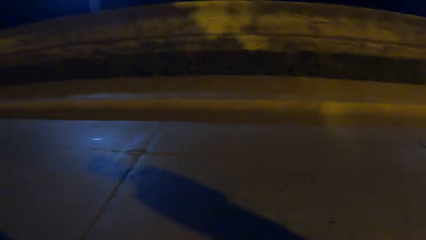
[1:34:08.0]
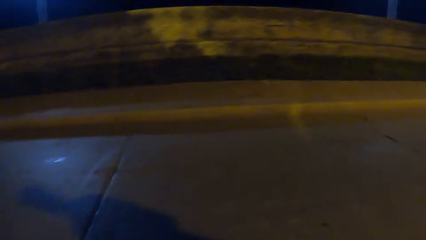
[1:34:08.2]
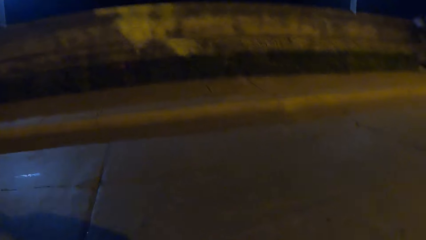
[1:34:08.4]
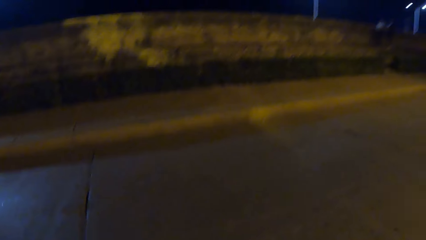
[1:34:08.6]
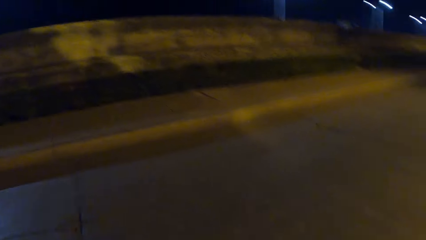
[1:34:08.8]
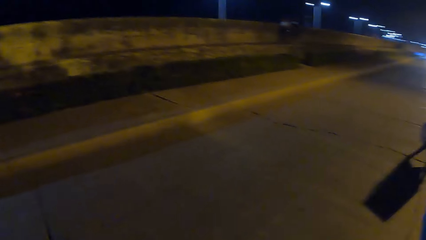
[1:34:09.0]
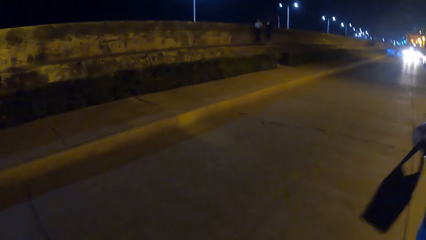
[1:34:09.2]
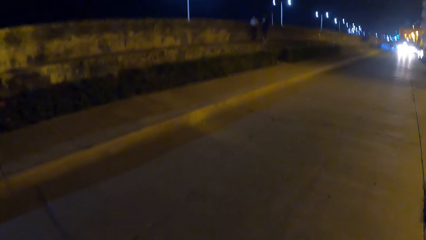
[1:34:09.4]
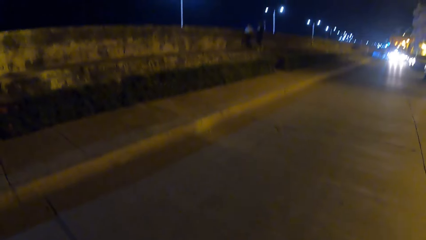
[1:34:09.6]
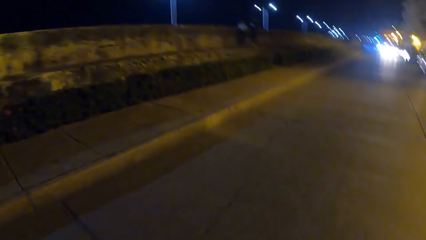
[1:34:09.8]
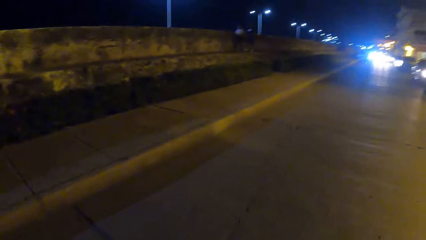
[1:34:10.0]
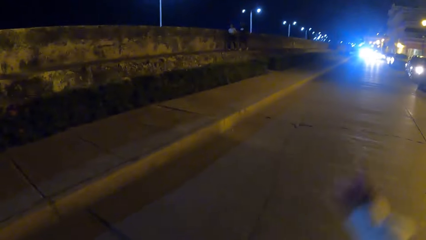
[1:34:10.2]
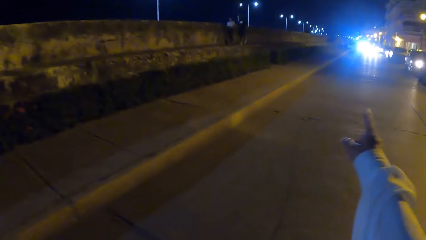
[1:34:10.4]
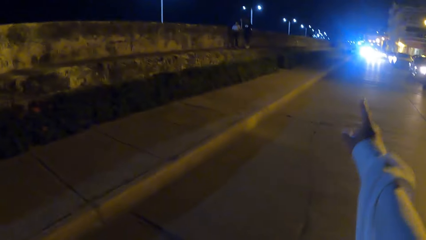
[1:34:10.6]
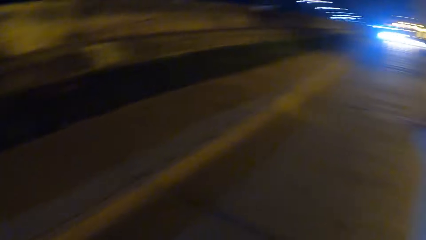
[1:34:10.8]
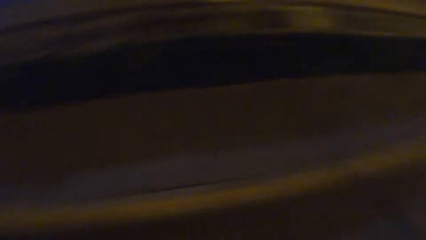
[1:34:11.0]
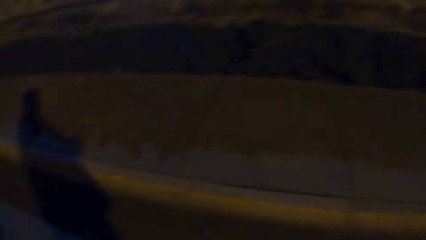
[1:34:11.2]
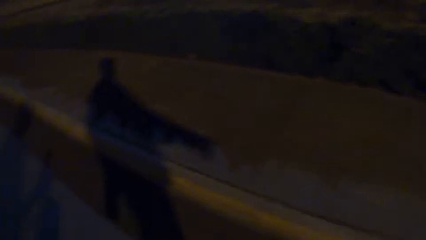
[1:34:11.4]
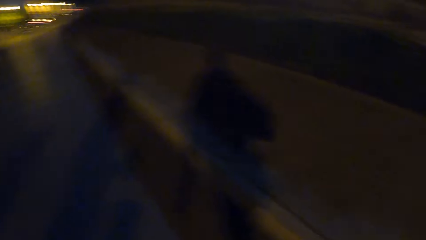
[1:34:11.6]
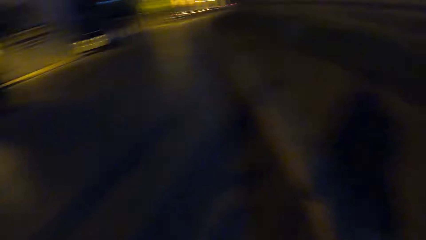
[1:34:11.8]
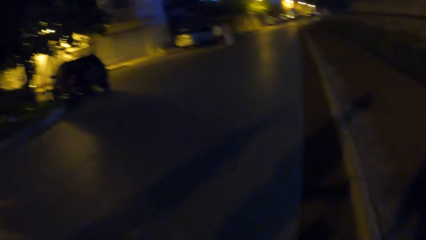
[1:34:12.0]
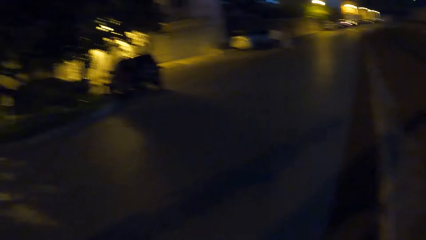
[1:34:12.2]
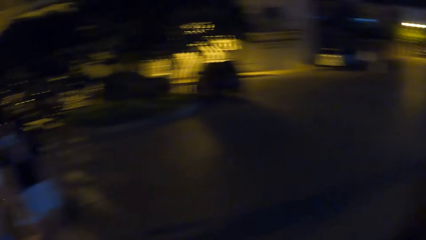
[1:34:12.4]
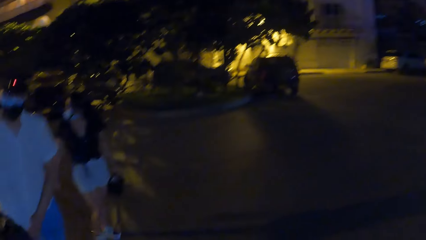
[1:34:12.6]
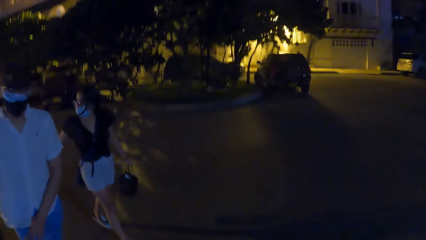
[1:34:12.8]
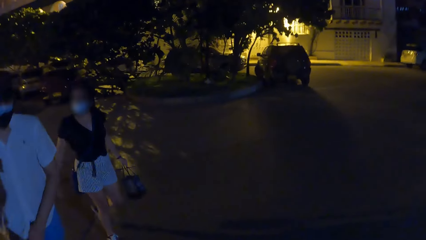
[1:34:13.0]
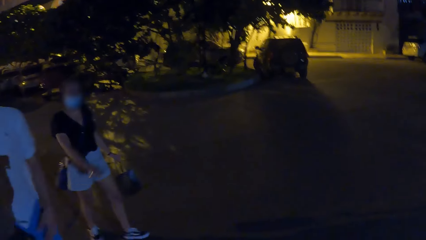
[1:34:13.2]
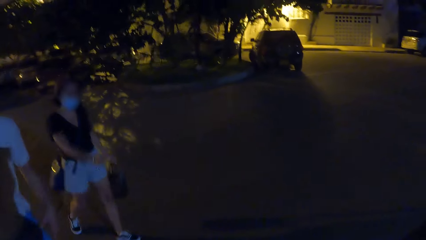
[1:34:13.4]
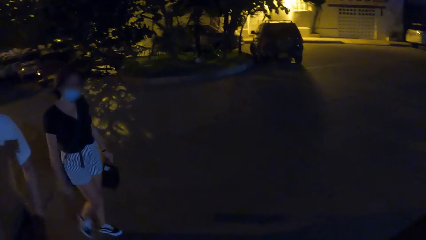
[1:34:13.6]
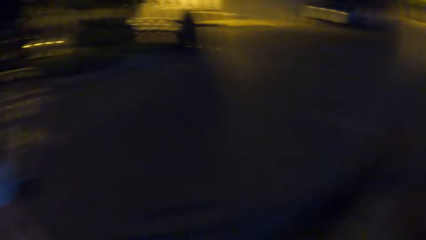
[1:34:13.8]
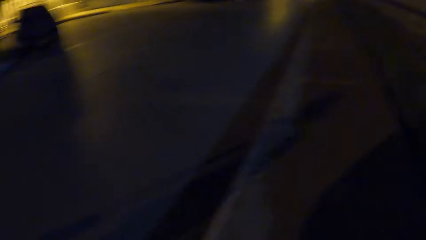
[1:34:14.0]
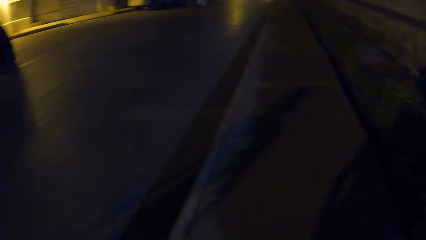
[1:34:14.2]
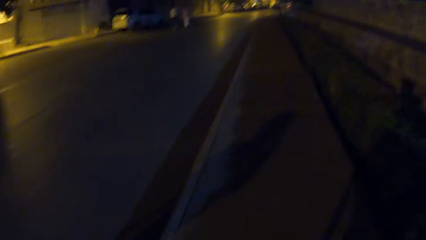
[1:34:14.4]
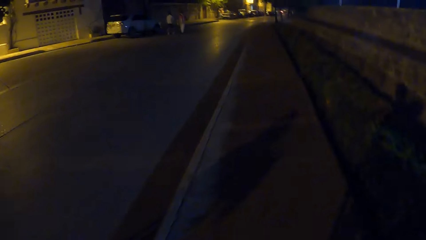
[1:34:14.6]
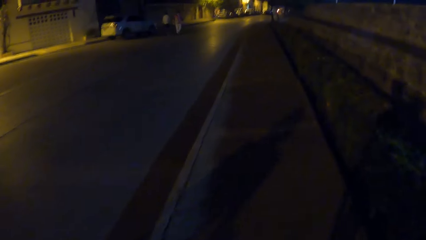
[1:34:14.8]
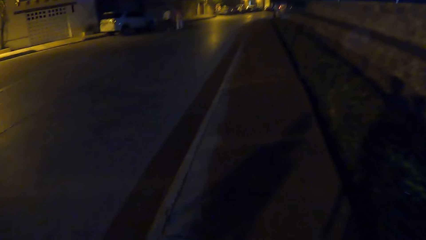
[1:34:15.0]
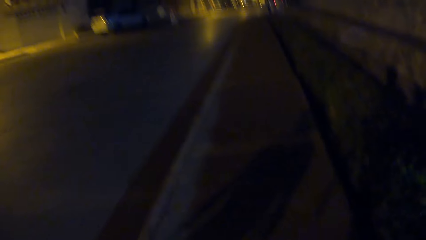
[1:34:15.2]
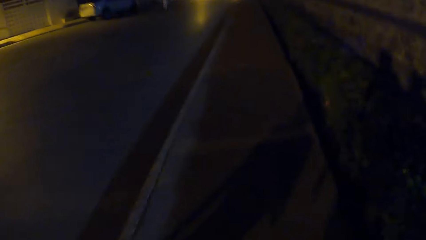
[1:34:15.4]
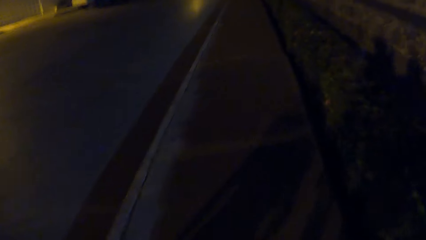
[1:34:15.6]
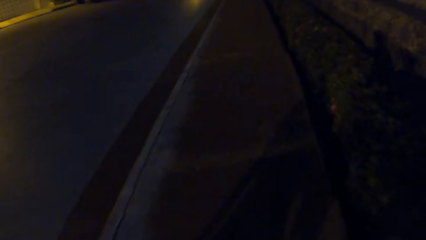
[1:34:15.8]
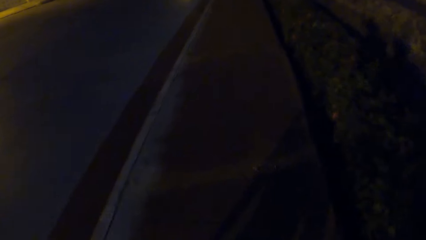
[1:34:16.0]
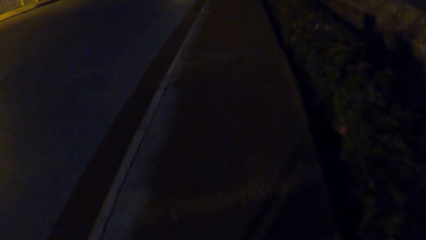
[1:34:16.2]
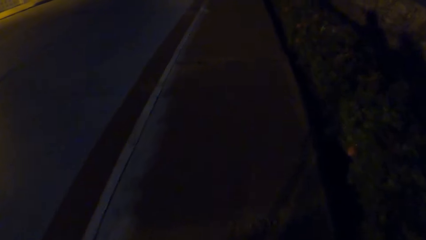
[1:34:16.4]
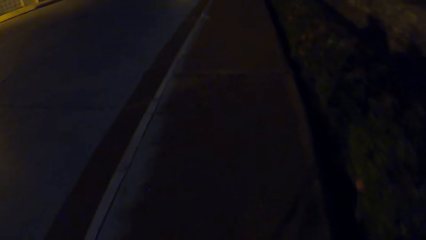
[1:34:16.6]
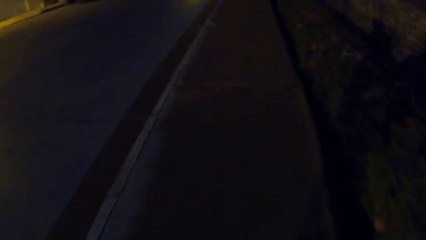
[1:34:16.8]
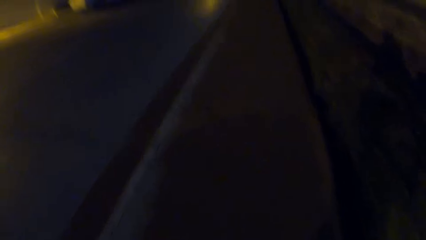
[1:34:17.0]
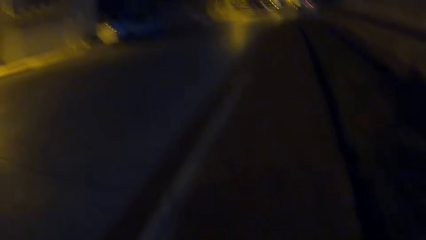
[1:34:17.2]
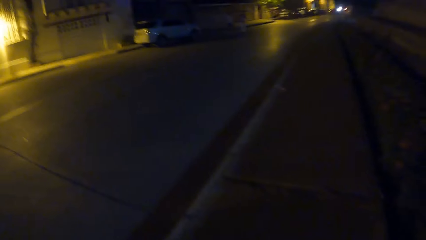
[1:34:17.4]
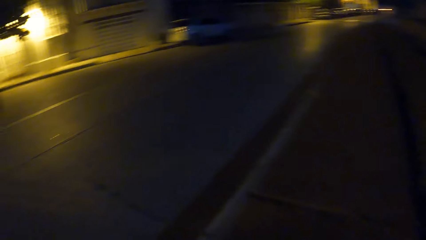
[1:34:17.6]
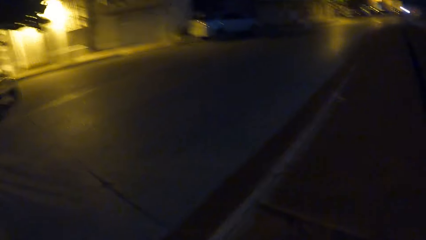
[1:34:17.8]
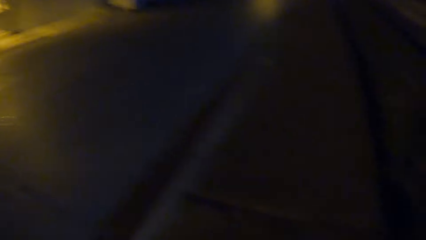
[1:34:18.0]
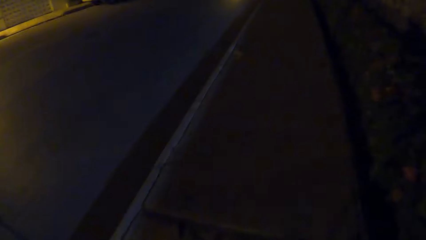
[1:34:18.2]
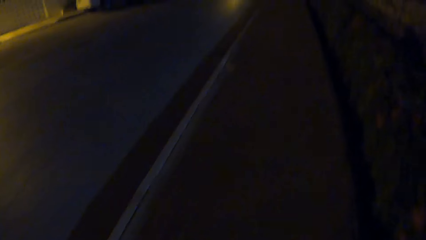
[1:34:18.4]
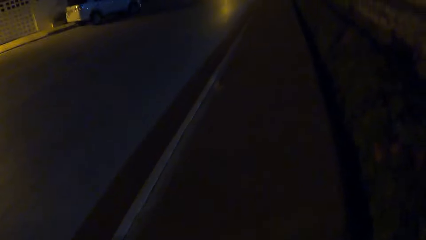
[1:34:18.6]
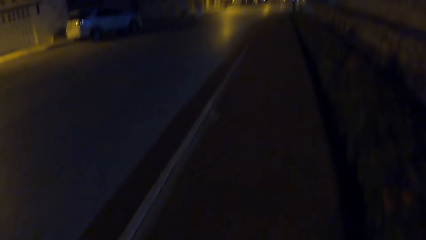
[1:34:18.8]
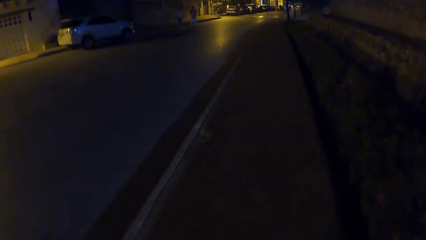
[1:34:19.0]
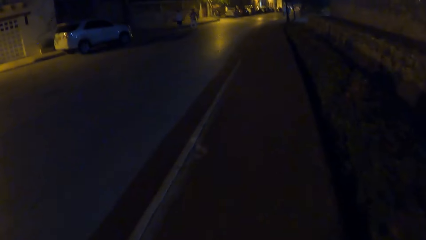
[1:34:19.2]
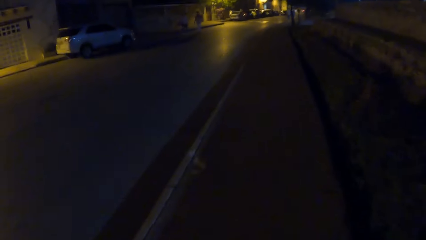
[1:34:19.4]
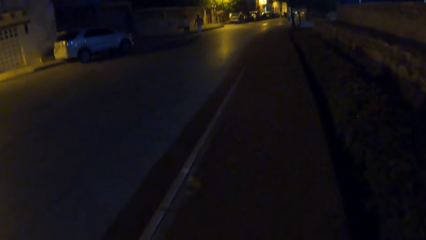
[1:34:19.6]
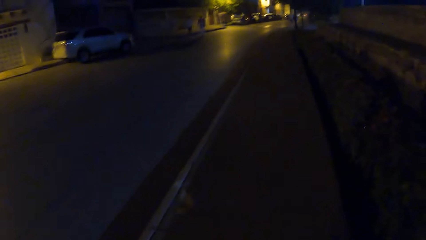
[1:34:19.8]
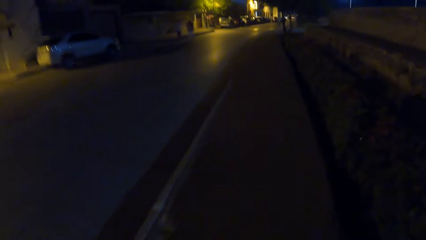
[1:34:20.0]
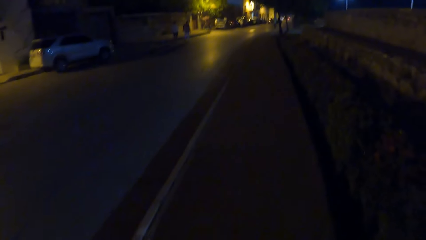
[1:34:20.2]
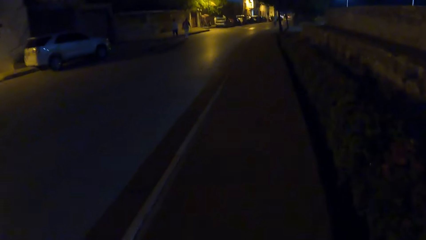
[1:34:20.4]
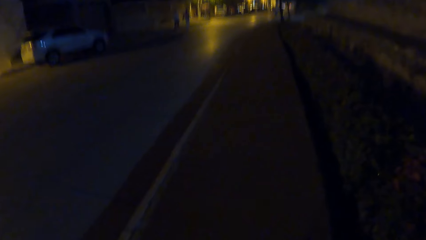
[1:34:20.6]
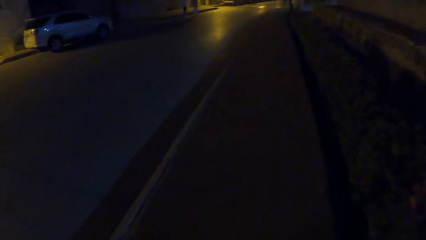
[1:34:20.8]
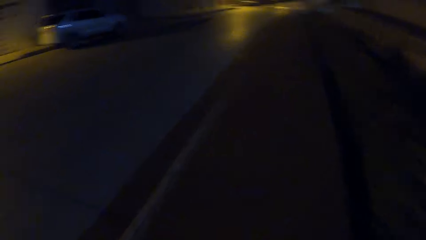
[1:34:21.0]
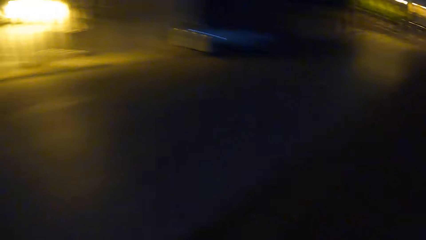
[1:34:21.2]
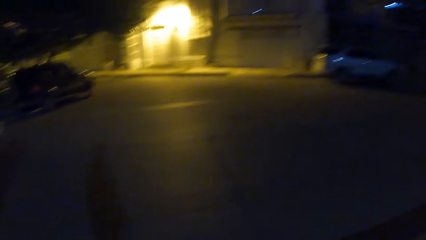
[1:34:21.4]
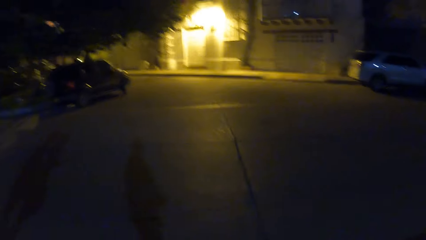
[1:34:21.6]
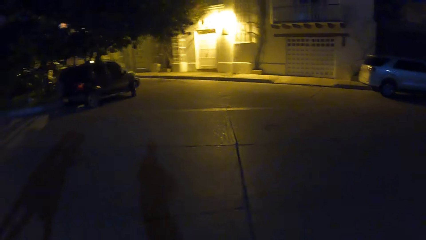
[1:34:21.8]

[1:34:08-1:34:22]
The camera wearer looks around the road. They point. They walk along the road.

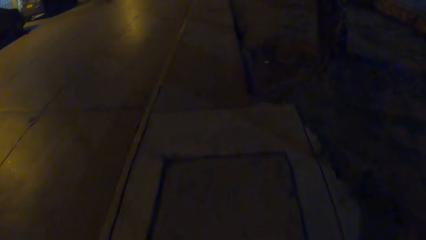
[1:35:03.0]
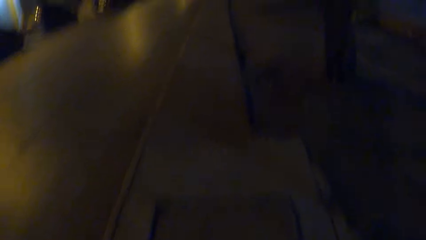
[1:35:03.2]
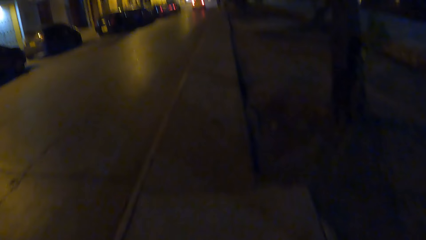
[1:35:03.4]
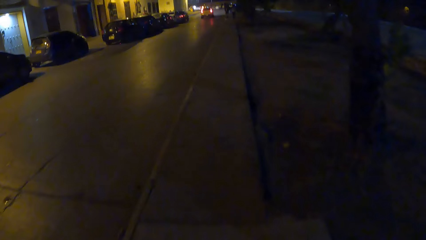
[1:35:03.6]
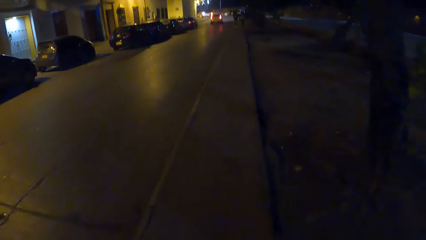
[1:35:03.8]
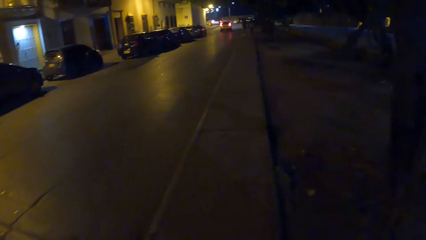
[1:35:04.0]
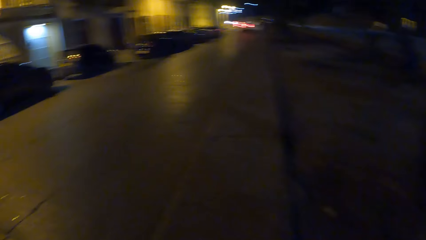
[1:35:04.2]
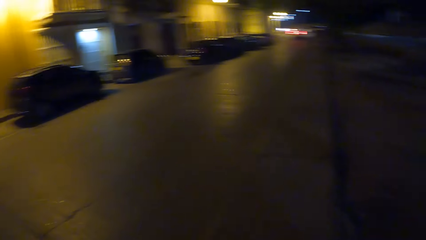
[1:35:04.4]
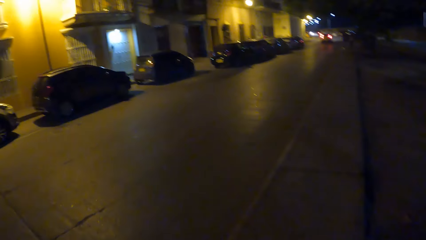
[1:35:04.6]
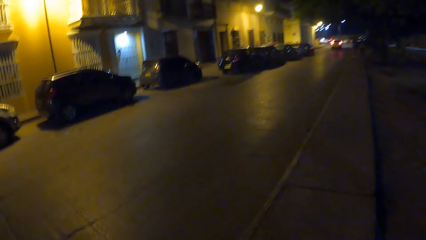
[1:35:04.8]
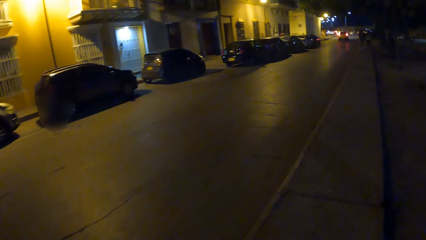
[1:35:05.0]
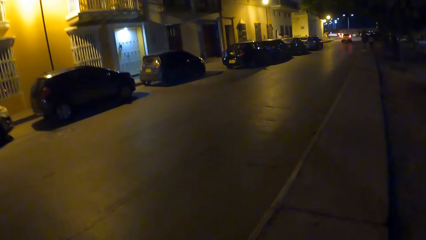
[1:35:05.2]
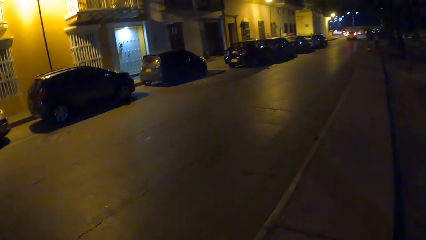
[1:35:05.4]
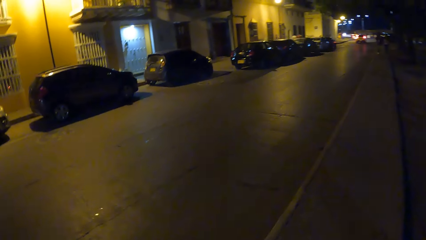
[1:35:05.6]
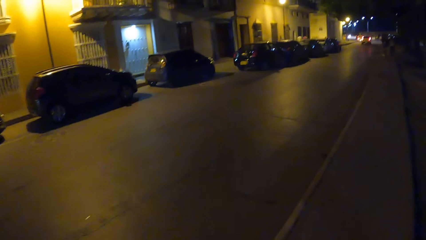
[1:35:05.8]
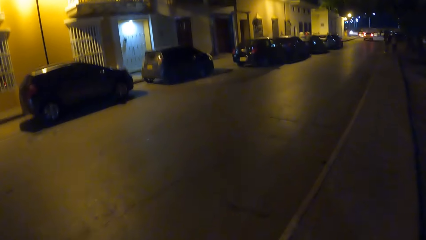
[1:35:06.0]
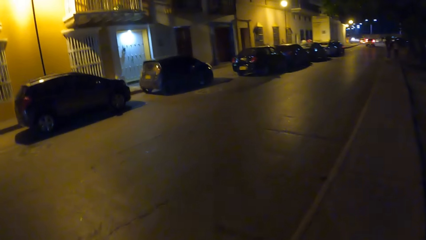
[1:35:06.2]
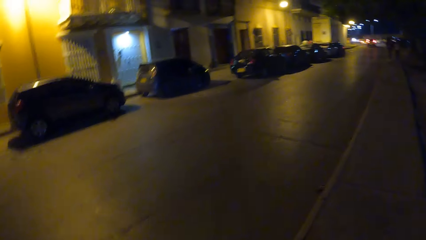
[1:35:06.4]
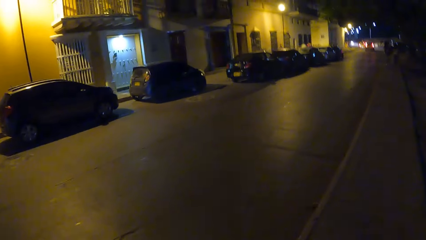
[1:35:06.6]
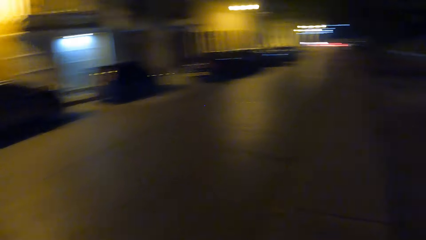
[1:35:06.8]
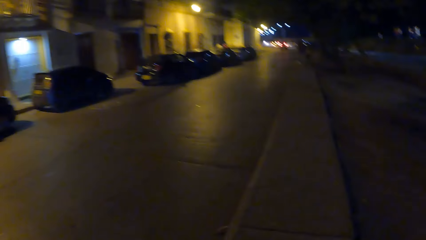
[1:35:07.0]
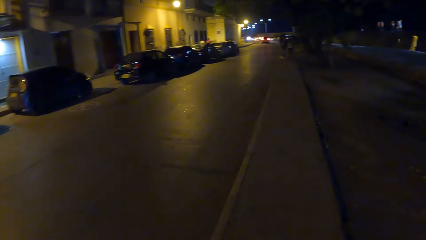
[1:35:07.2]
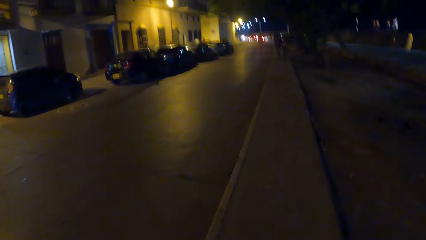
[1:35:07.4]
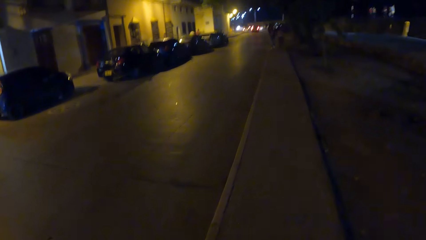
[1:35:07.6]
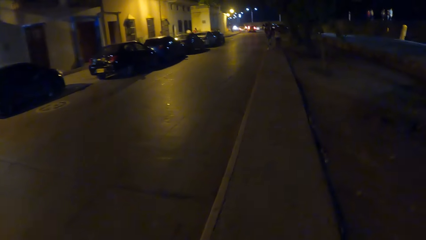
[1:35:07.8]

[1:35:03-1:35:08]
The camera wearer looks at parked cars.
